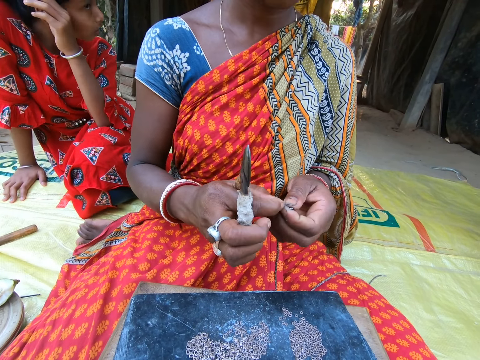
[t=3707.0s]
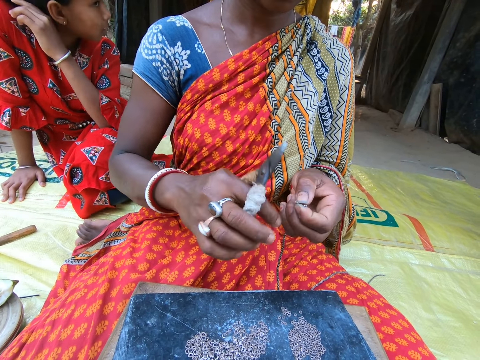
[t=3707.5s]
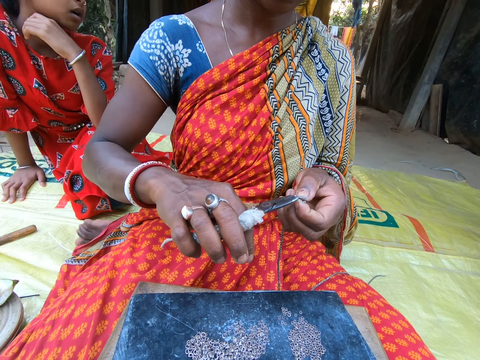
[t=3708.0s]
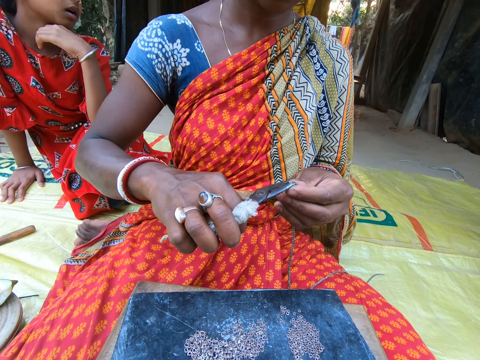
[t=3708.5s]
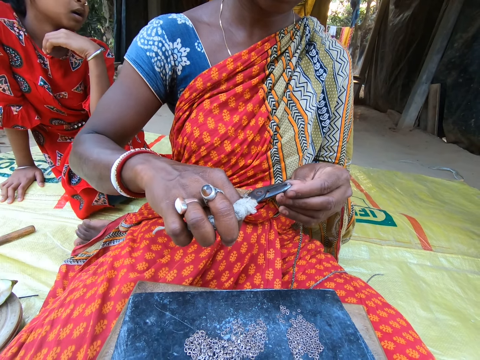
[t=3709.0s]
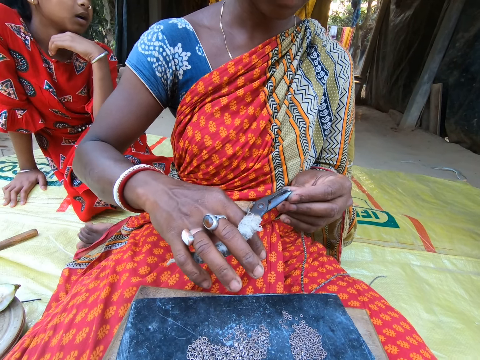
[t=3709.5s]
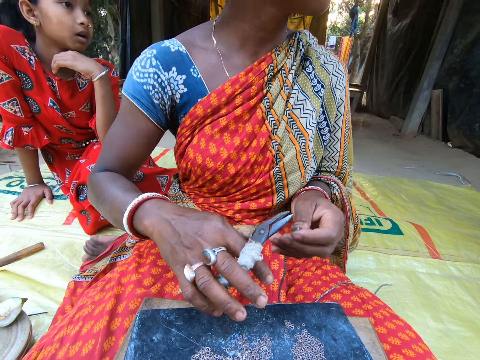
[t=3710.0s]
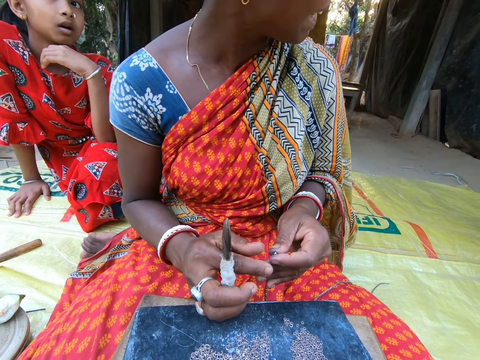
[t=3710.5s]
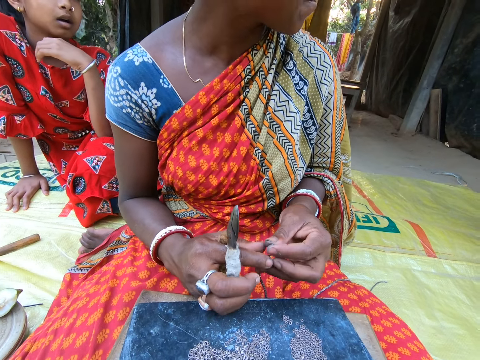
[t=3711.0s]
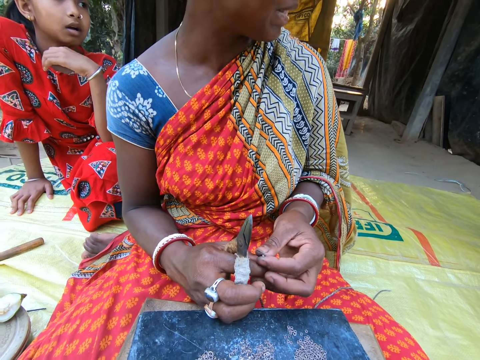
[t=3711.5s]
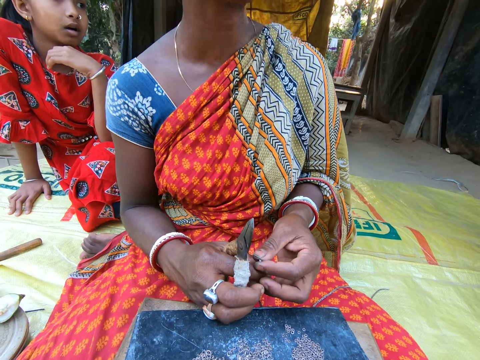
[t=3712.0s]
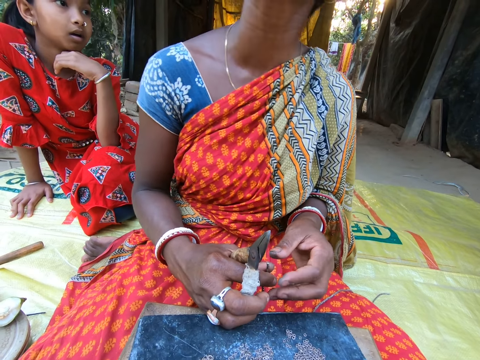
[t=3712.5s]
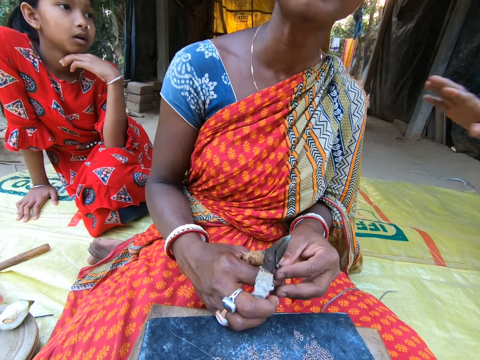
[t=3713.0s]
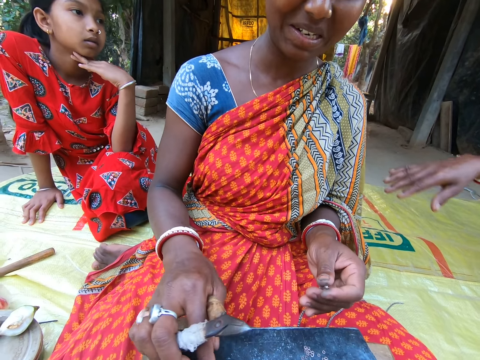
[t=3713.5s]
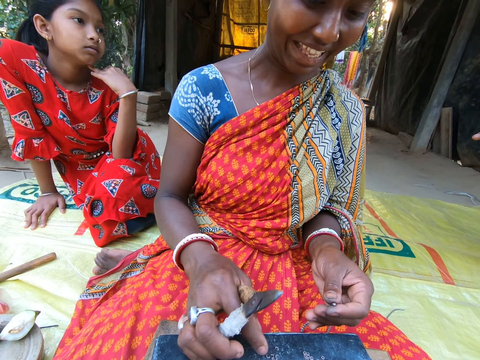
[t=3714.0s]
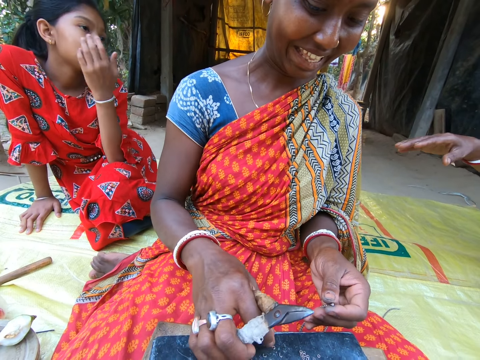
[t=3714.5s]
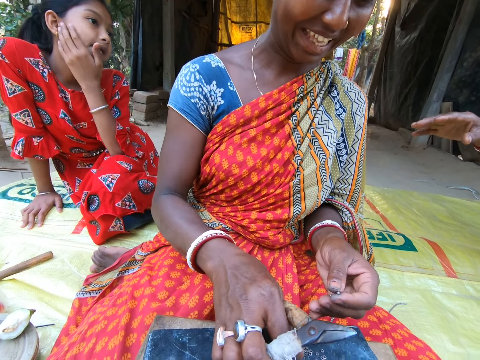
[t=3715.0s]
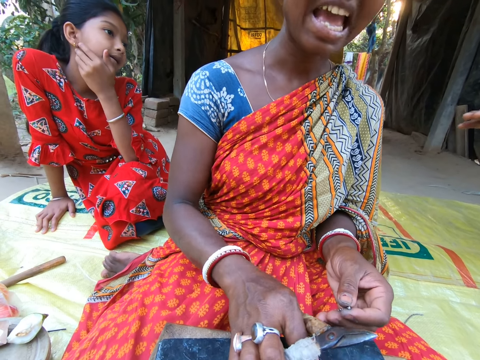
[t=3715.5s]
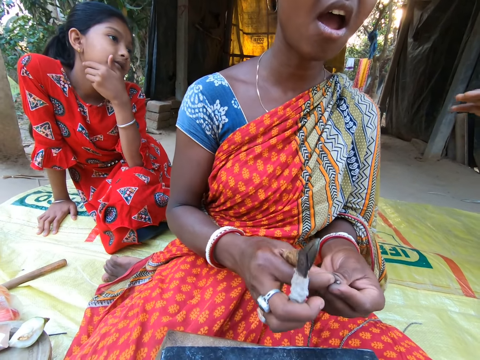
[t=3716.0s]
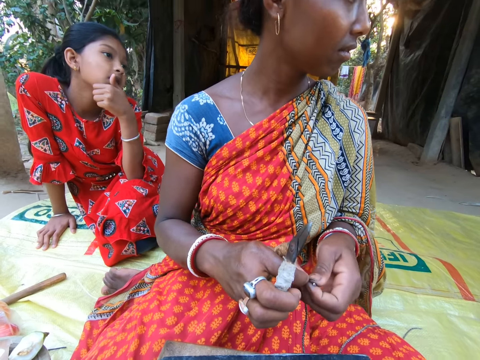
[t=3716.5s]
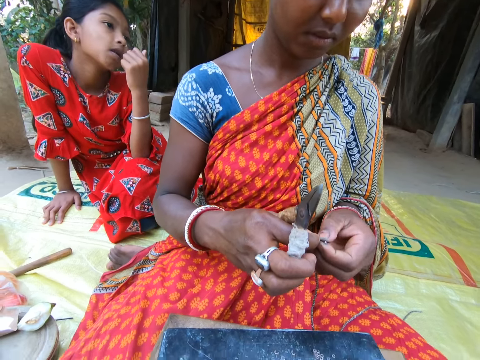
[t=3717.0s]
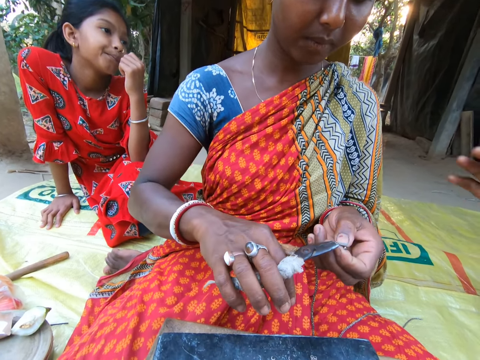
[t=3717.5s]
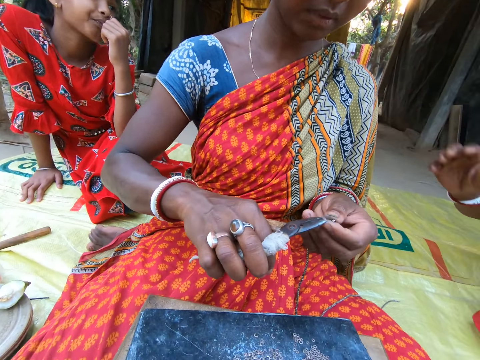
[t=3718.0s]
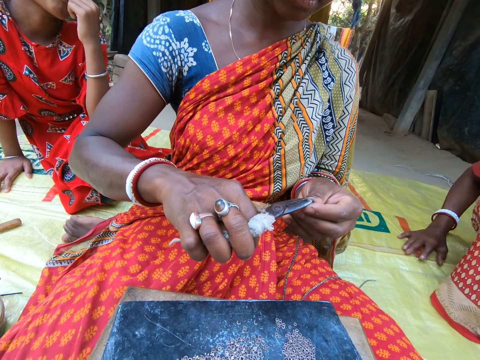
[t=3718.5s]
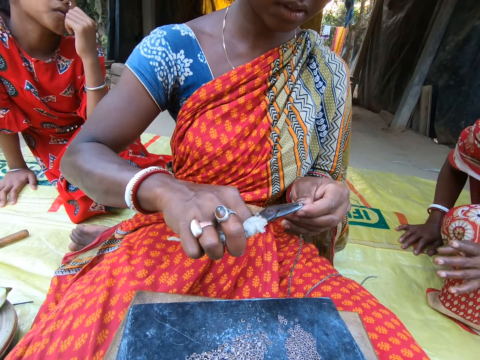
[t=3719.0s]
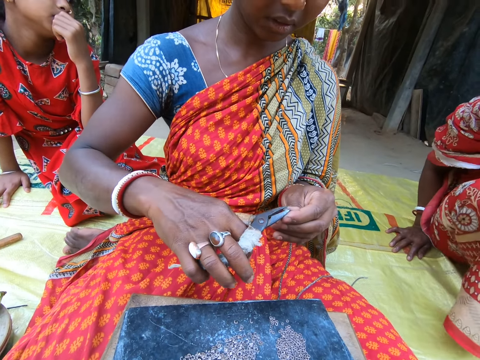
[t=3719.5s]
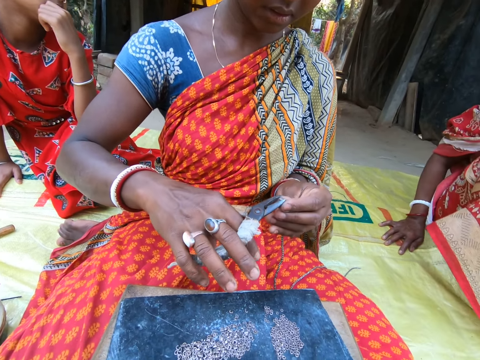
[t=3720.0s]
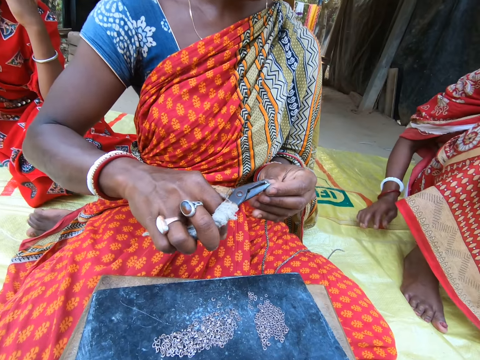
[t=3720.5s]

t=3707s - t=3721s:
A girl touches her chin with her left hand. A woman picks the ring from her left hand with the pair of pliers in her right hand and places the ring on the string in her left hand with the pair of pliers in her right hand. The girl touches her face with her left hand. The woman picks a ring on the stool with her right hand. The woman passes the ring from her right to left hand. The woman picks the ring from her left hand with the pair of pliers in her right hand. Another woman touches the first woman with her right hand. The first woman places the ring on the string in her left hand with the pair of pliers in her right hand.

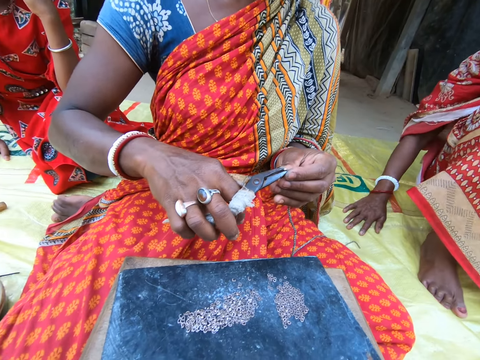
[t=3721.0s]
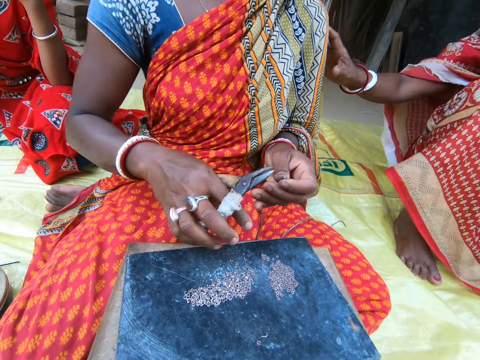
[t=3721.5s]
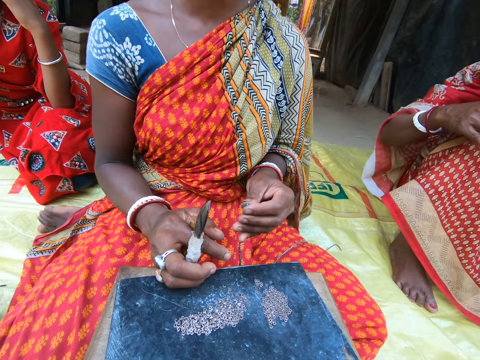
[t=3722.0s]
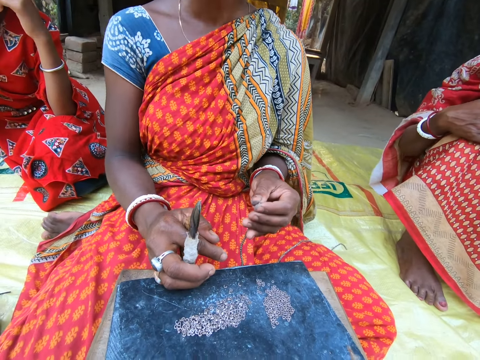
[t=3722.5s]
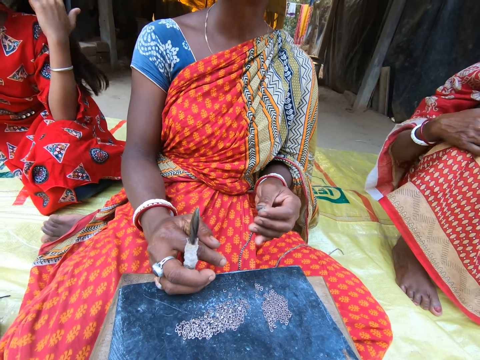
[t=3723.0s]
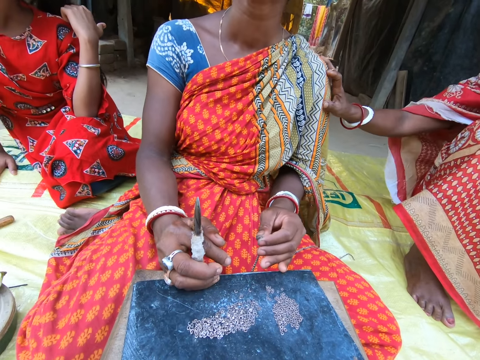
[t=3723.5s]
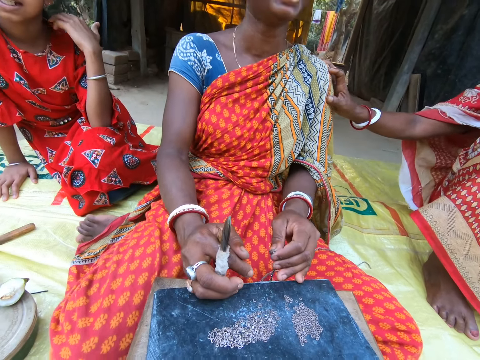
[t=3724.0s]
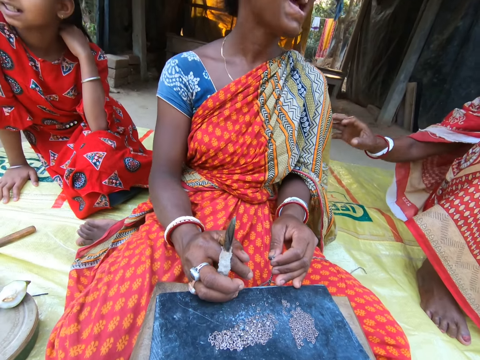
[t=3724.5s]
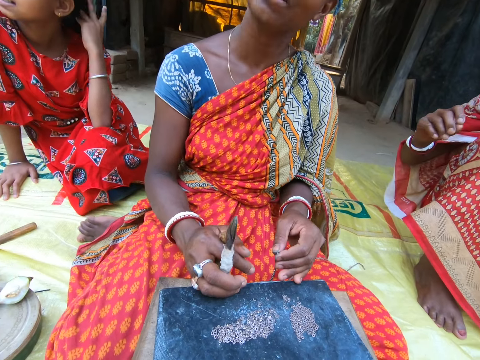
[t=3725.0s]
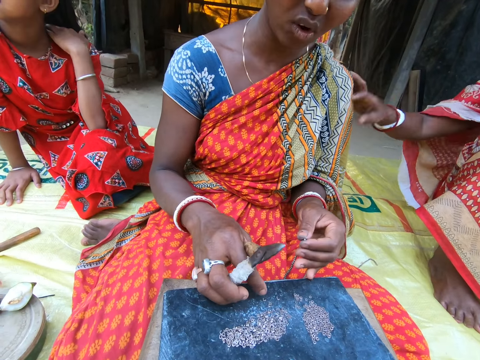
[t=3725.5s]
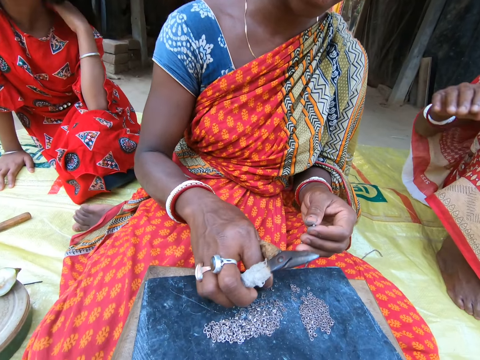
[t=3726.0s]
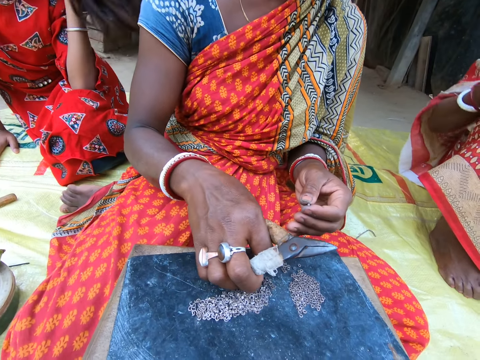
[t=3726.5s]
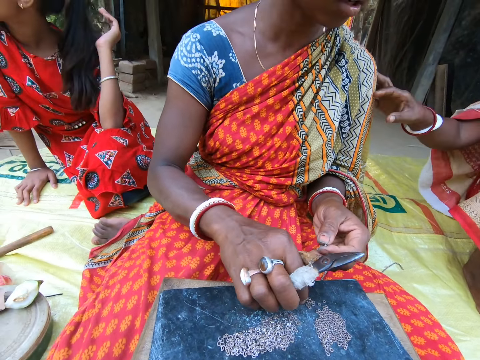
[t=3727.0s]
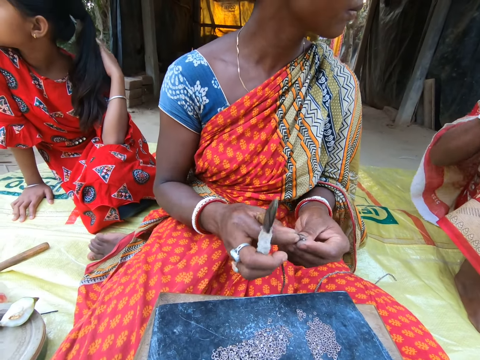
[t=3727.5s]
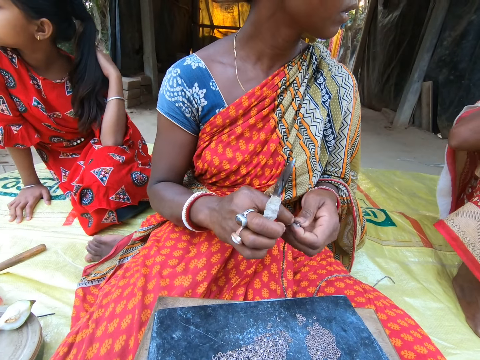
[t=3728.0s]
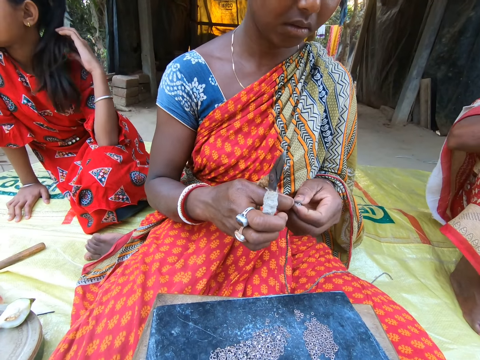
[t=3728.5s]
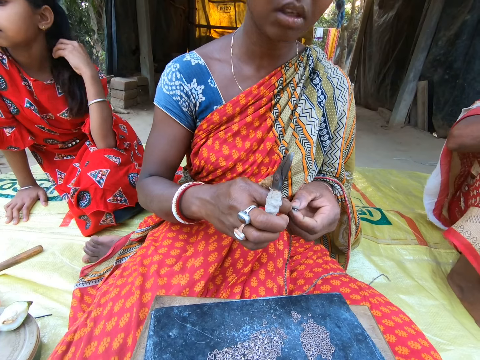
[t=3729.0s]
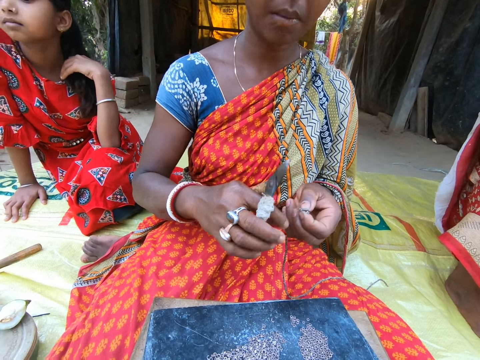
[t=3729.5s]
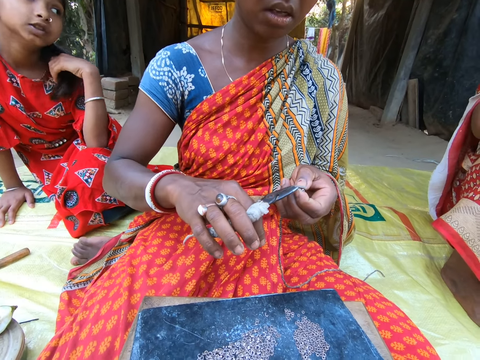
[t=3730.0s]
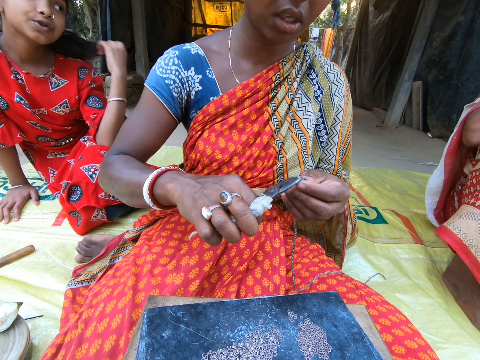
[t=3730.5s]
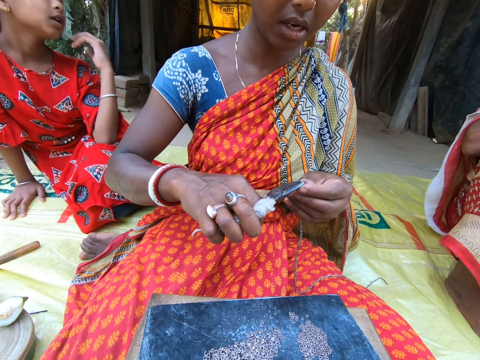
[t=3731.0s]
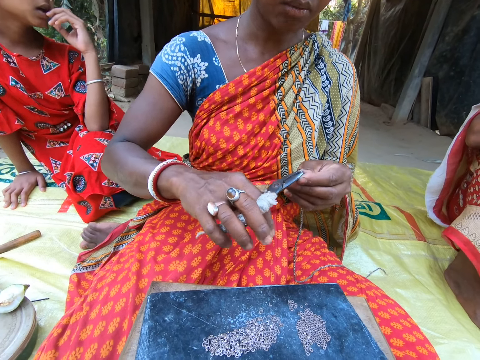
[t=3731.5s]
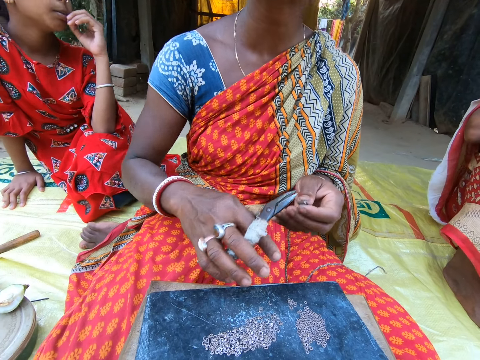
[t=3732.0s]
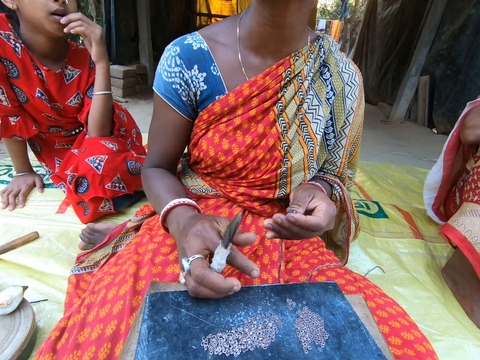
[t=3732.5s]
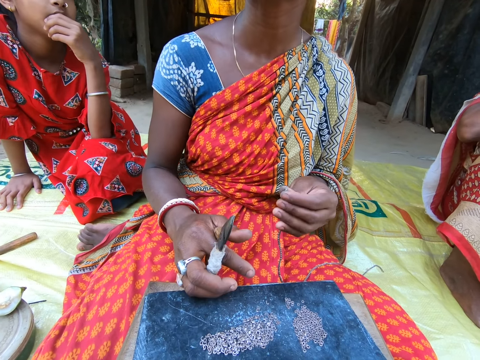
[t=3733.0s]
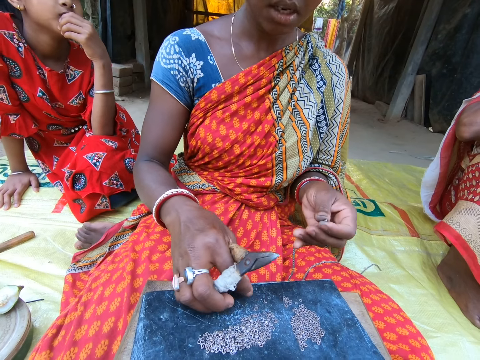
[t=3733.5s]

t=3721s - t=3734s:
A woman touches another woman with her right hand. A girl touches her hair with her left hand. The first woman touches the other woman with her right hand. She touches the other woman again. The other woman picks a ring on the stool with her right hand. The first woman touches the other woman with her right hand. The other woman passes the ring from her right to left hand. A third woman presses the waist bead in the rope in her left hand with the pair of scissors or bead crimper in her right hand. Another girl places her left hand on her mouth. The third woman places her right hand on the stool.
